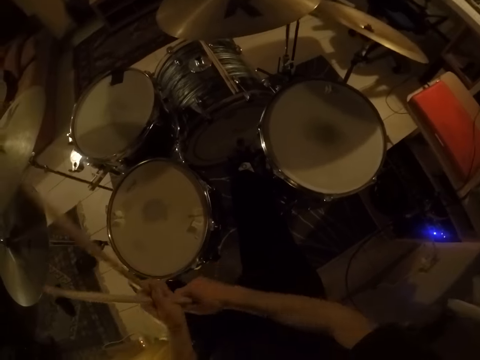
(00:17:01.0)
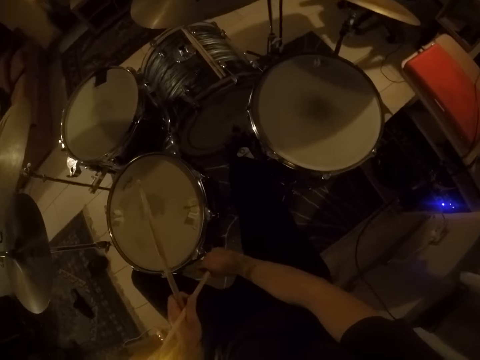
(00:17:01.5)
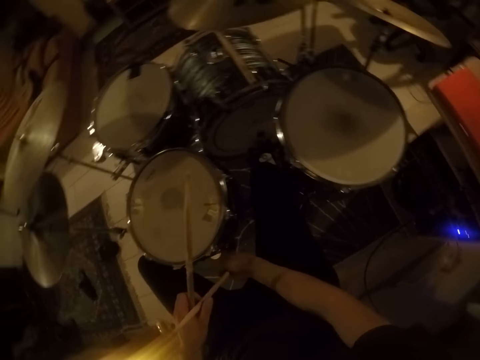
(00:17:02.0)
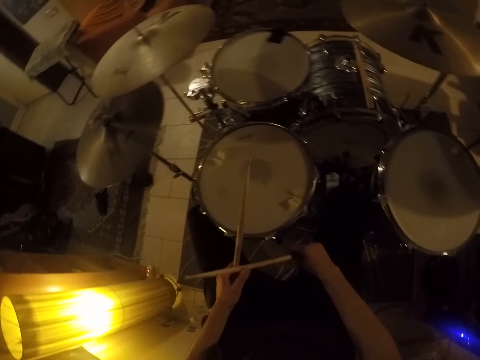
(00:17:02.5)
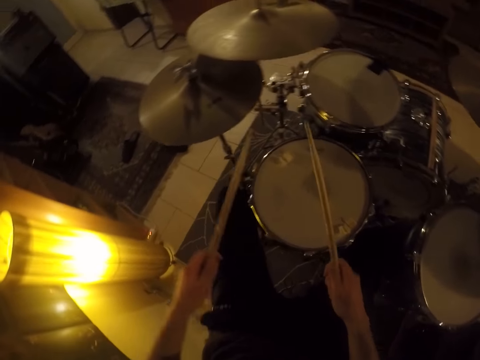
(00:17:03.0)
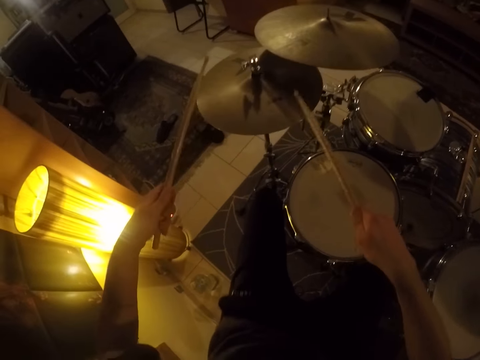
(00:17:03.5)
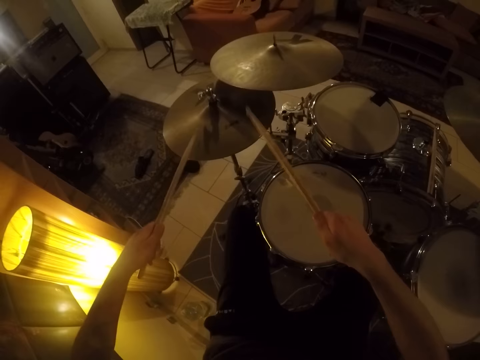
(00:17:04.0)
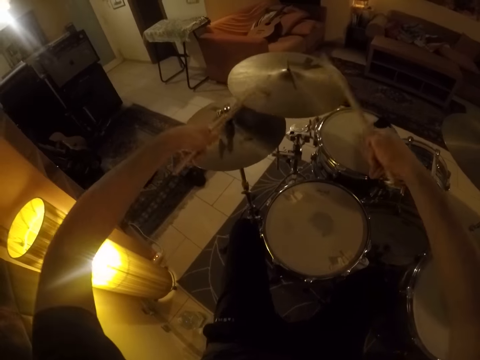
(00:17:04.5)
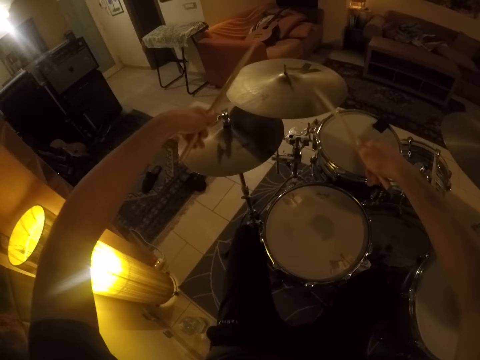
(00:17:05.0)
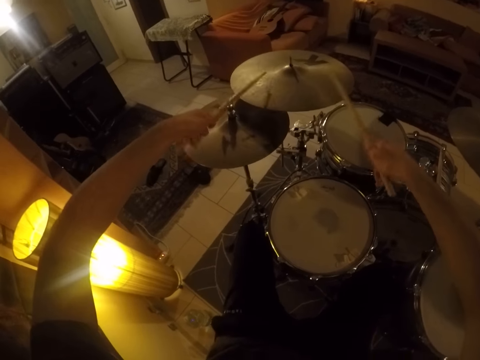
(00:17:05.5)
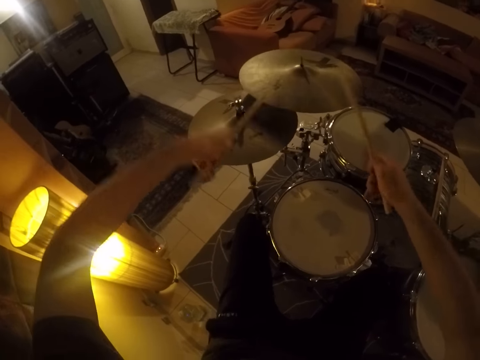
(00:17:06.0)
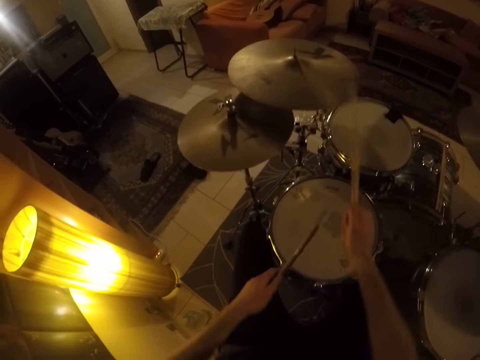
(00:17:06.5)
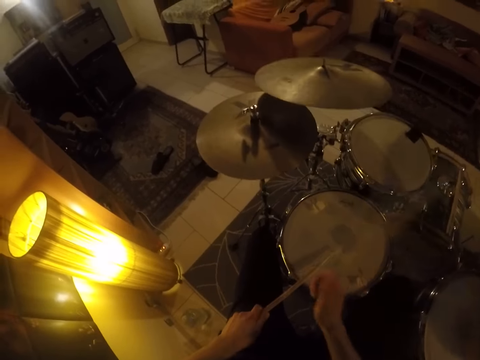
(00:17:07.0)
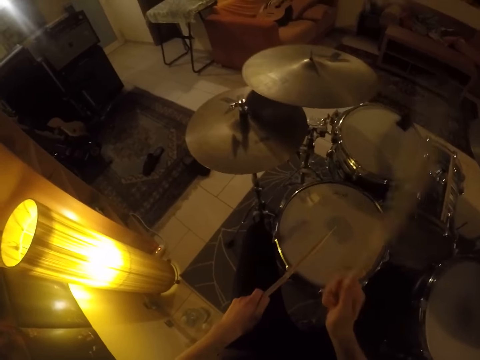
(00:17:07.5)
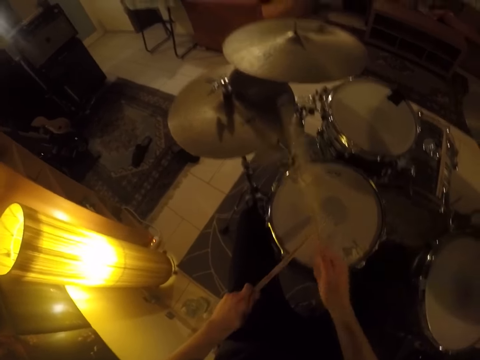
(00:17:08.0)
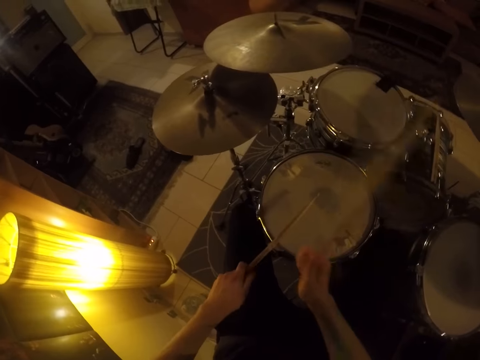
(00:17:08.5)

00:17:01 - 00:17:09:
The camera wearer moves his hand. He takes the drumstick from his left hand with his right hand. He plays the drum set with the drumsticks in his hands.

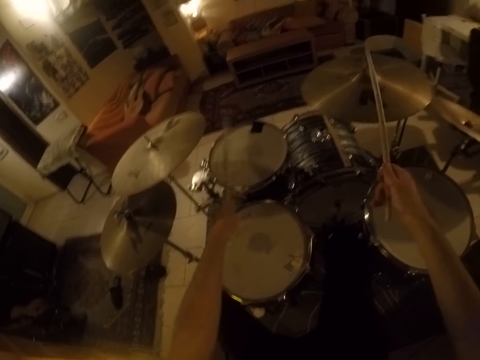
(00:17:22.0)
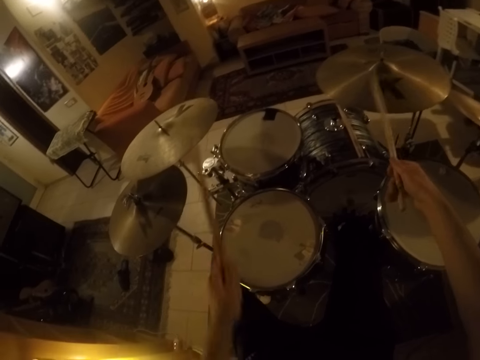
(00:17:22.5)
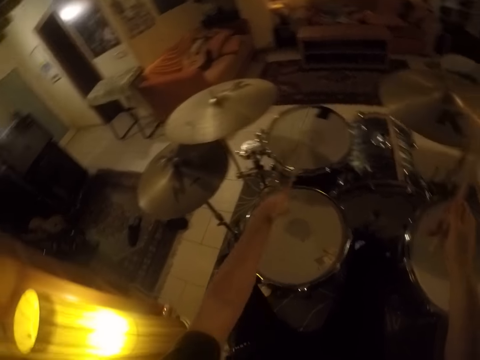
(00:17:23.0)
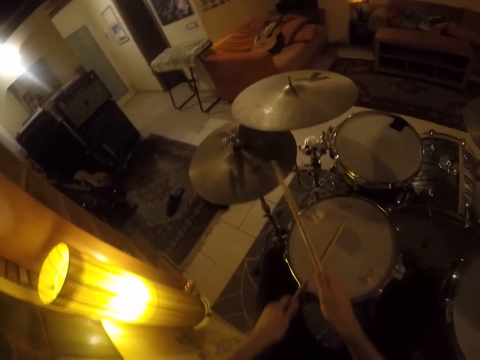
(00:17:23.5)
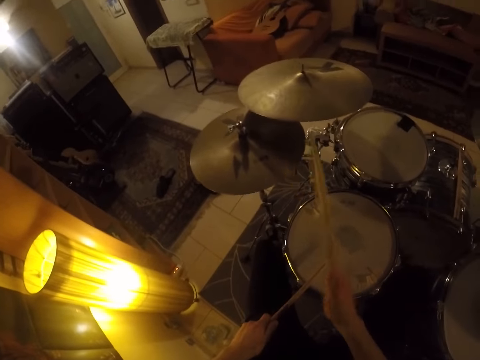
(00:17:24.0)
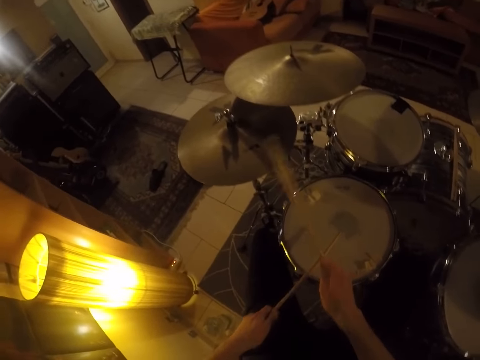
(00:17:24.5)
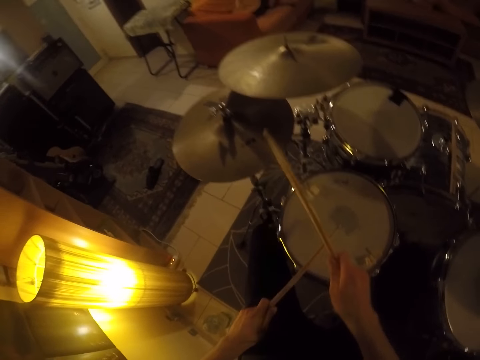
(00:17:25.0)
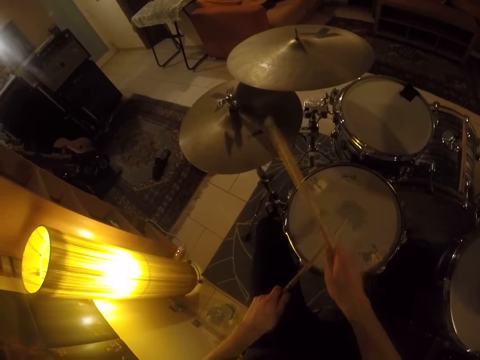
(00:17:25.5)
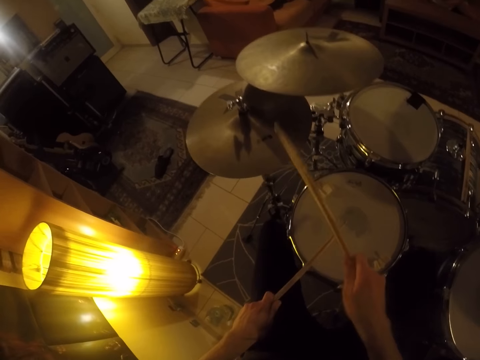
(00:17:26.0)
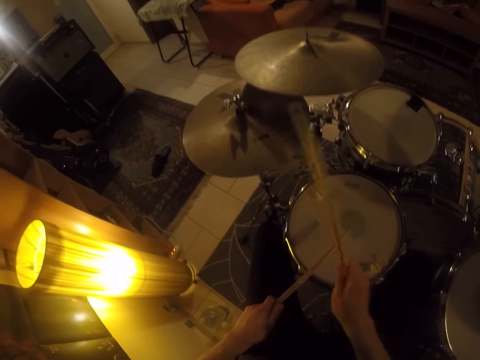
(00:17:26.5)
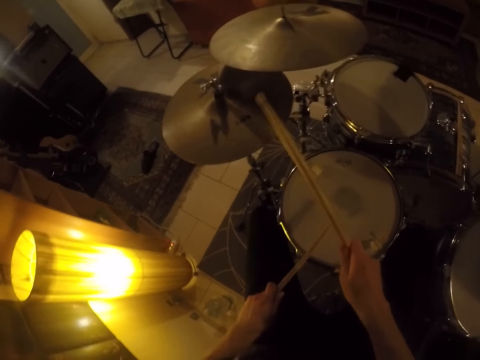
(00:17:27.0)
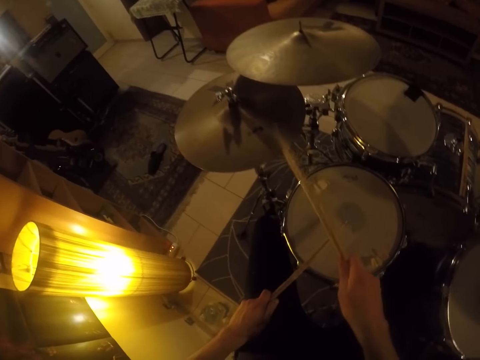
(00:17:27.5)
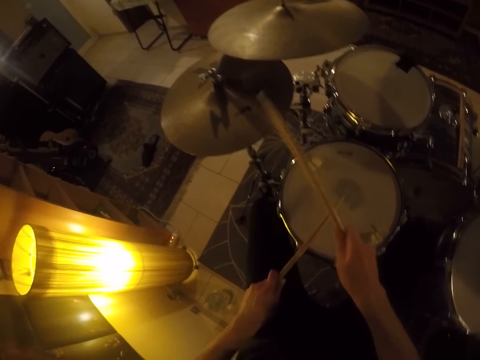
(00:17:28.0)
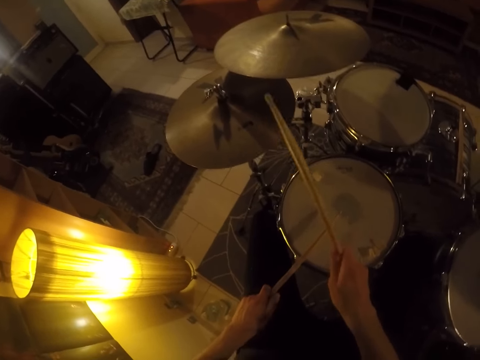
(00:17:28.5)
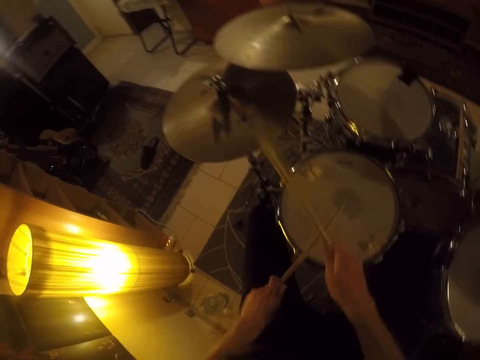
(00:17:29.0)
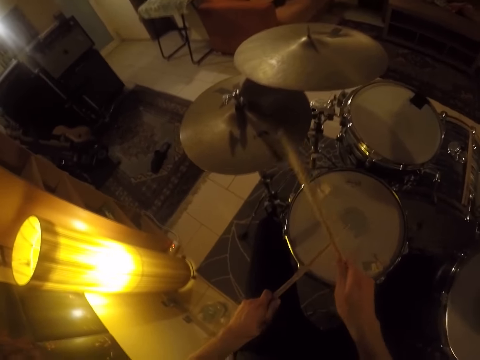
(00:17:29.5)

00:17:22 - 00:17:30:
The camera wearer moves the drum sticks. They beat the drums and cymbal.

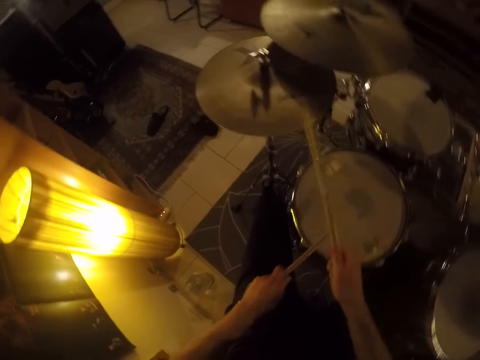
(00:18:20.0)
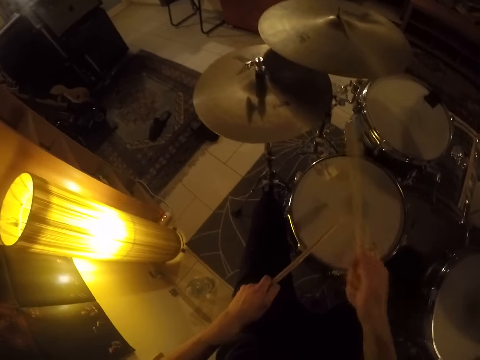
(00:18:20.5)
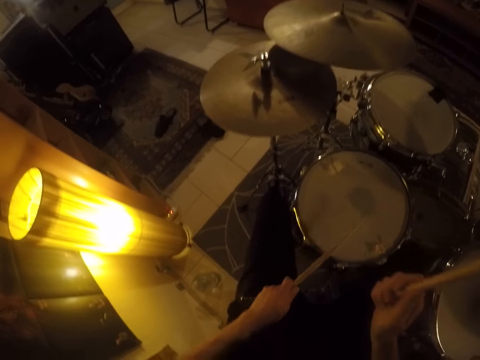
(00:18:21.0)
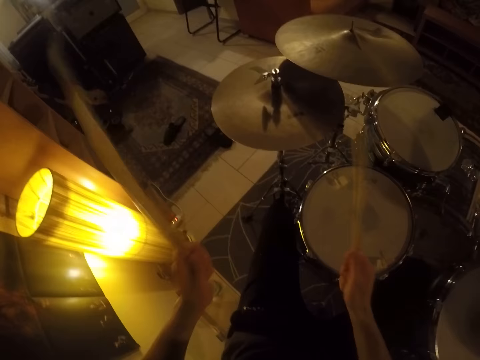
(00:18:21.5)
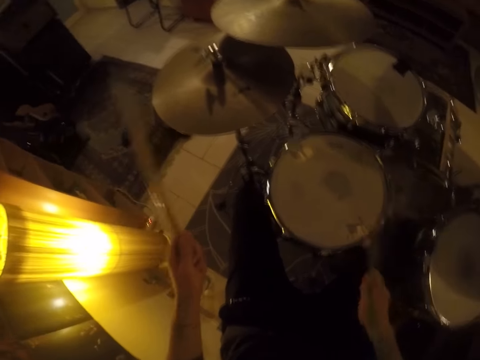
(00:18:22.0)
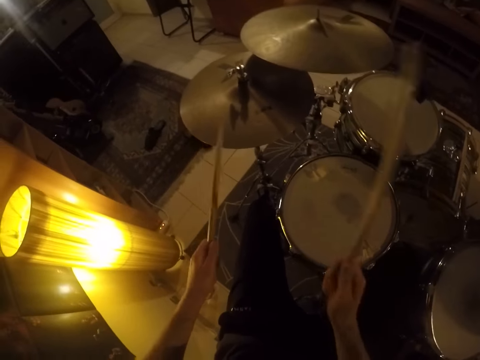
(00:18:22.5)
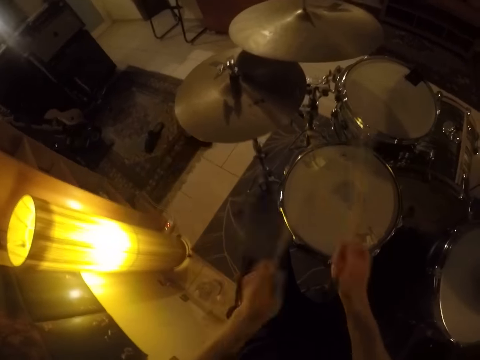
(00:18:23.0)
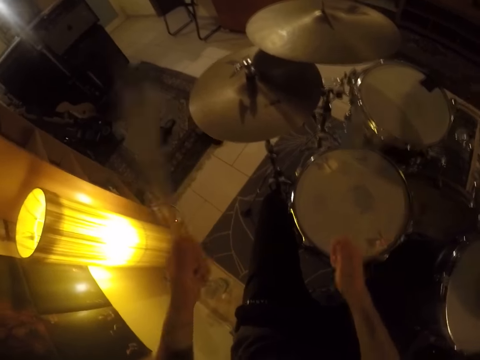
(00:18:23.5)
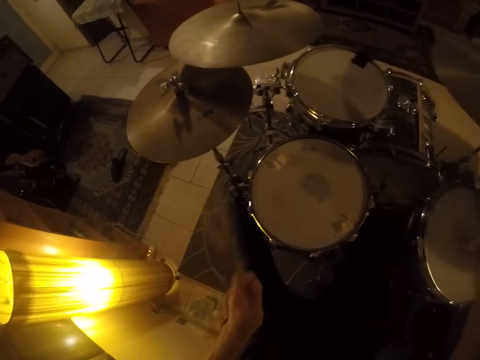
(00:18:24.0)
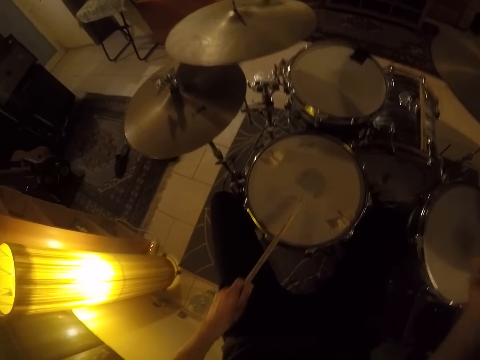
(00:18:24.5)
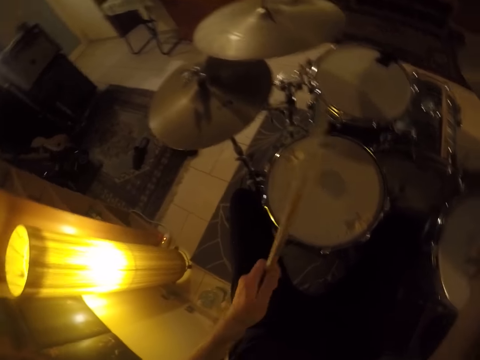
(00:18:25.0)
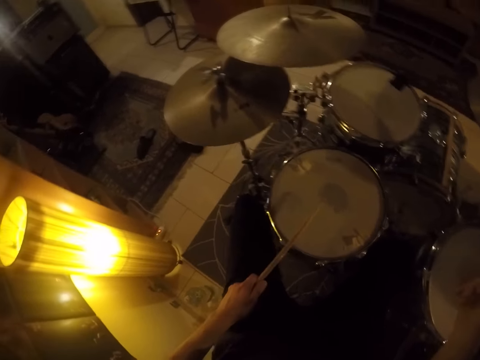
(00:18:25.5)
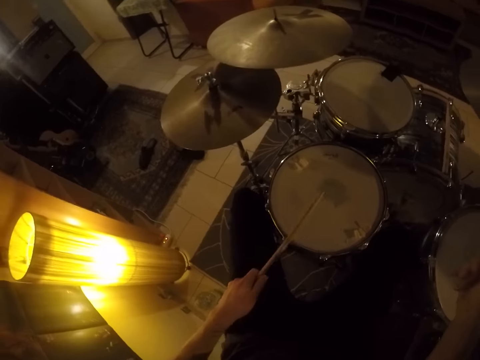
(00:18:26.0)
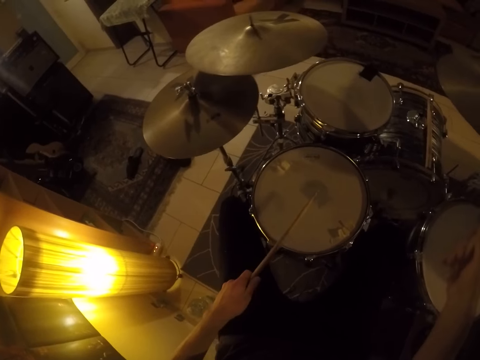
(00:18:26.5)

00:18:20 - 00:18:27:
The camera wearer plays a hi-hat of the drum set with his left leg.

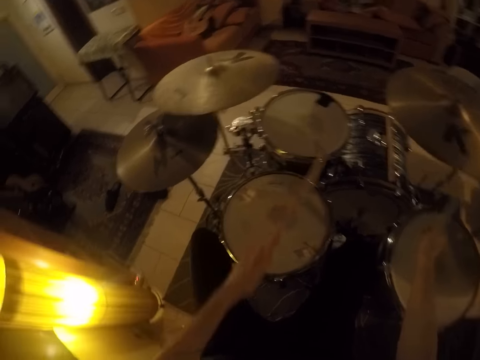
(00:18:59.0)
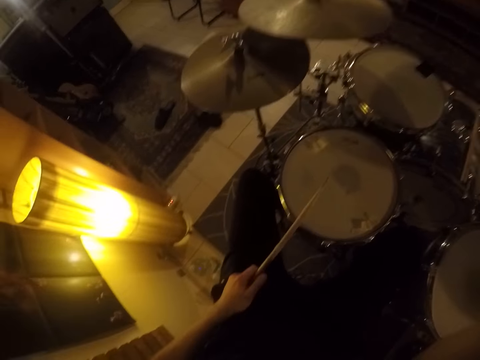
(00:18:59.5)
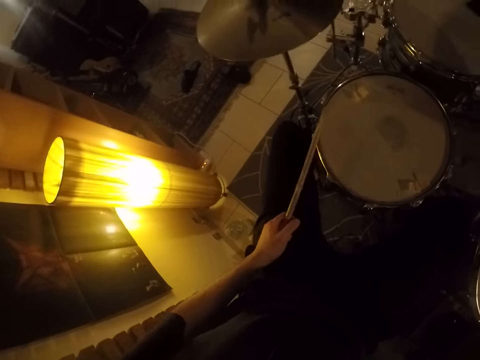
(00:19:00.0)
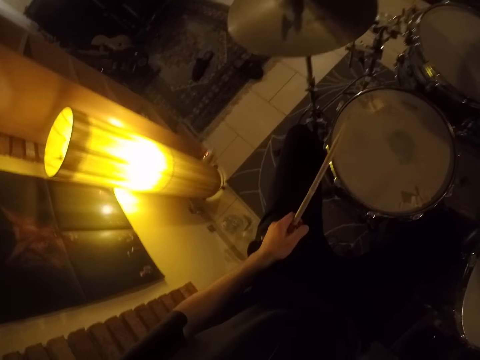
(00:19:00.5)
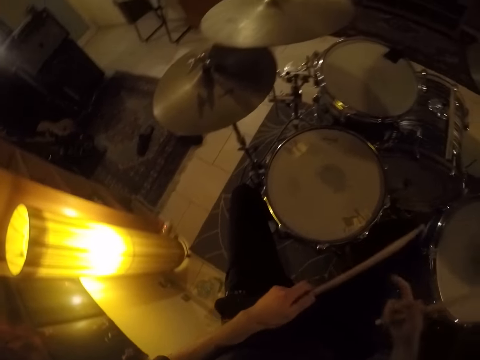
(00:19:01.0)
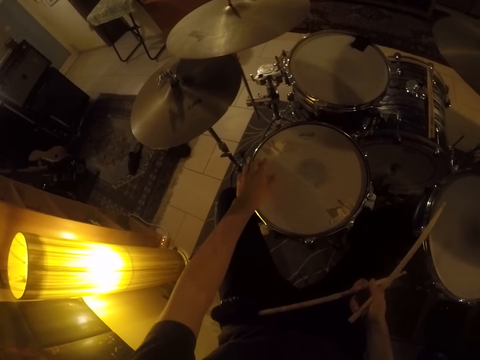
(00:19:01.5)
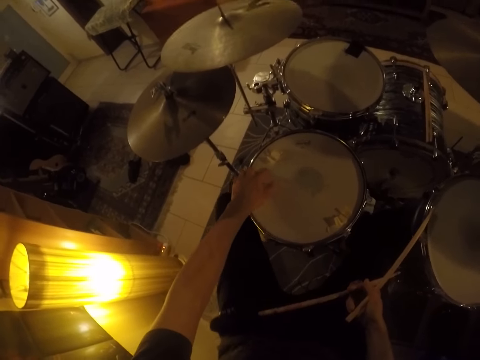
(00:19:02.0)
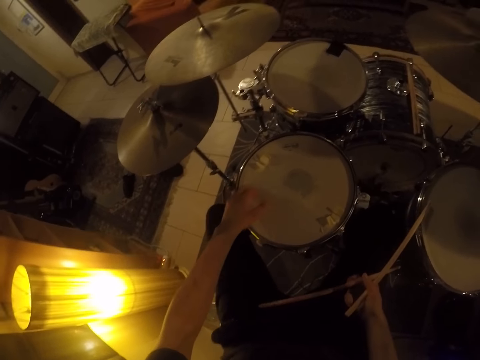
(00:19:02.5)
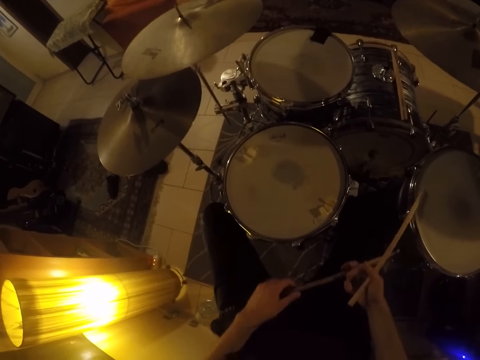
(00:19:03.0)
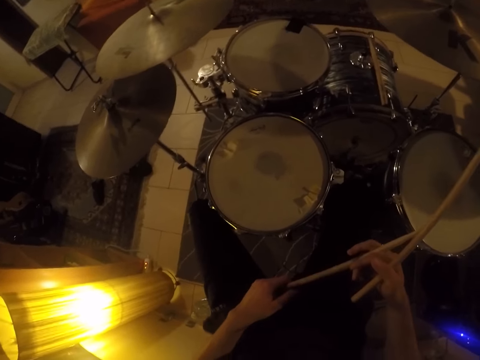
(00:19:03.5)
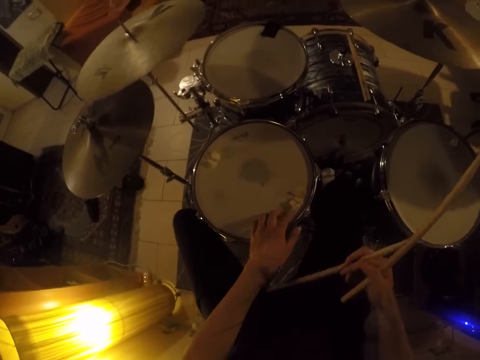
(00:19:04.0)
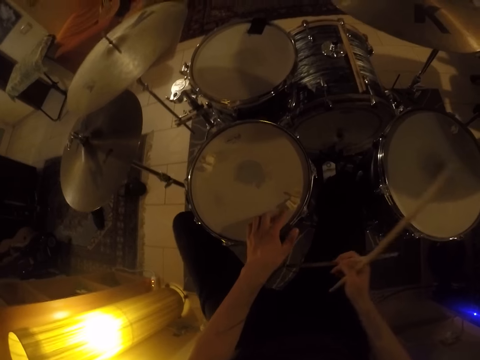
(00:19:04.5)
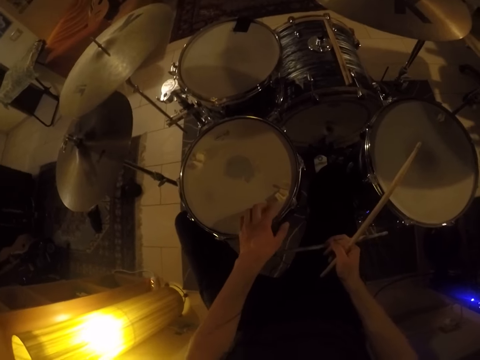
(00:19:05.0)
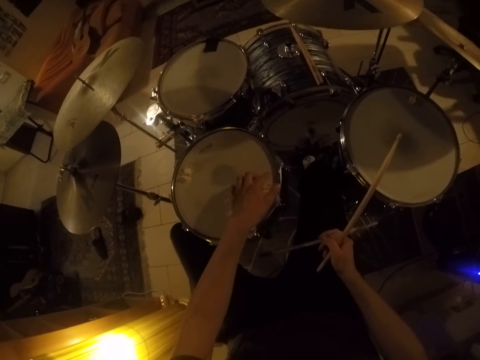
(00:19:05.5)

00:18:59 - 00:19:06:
The camera wearer passes the drumstick from his left hand to his right hand. He touches the drum with his left hand. He steps on the drums.
